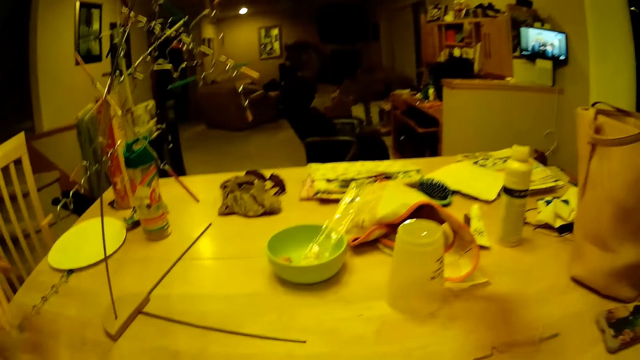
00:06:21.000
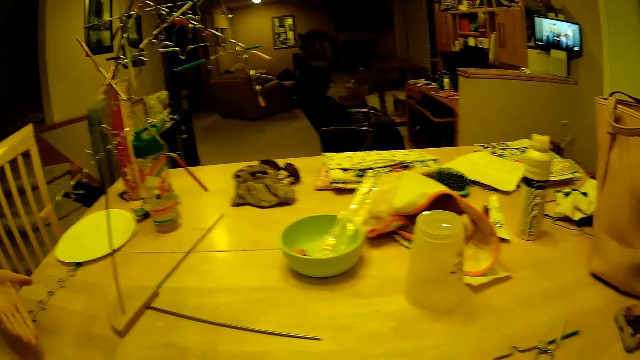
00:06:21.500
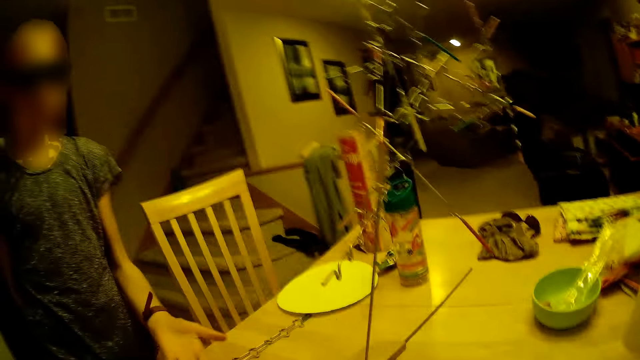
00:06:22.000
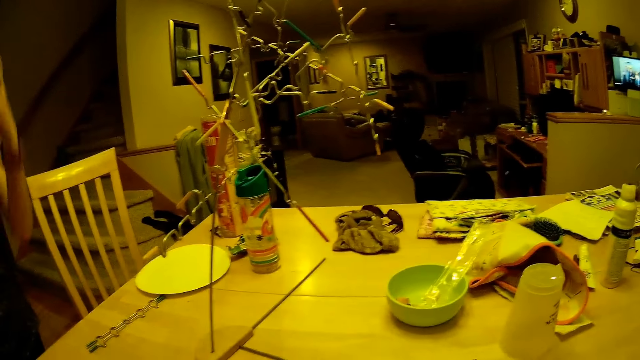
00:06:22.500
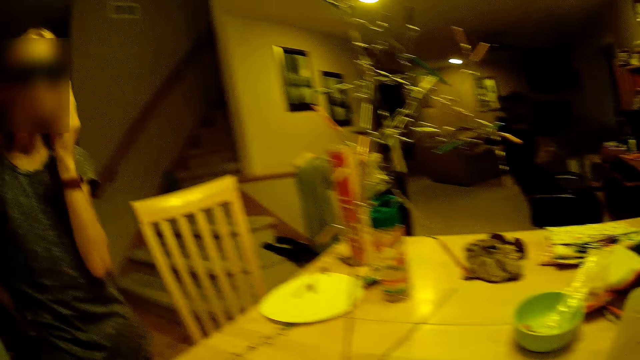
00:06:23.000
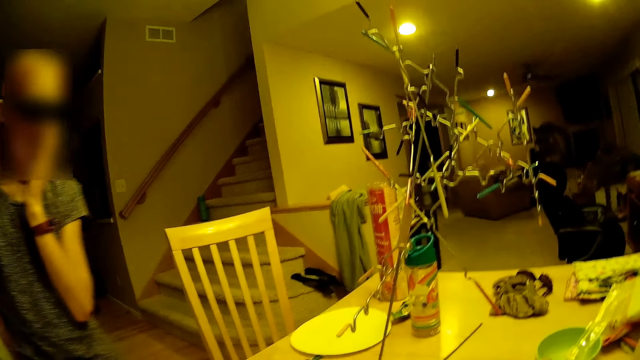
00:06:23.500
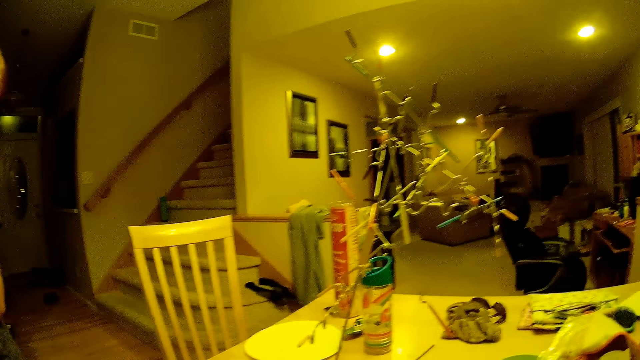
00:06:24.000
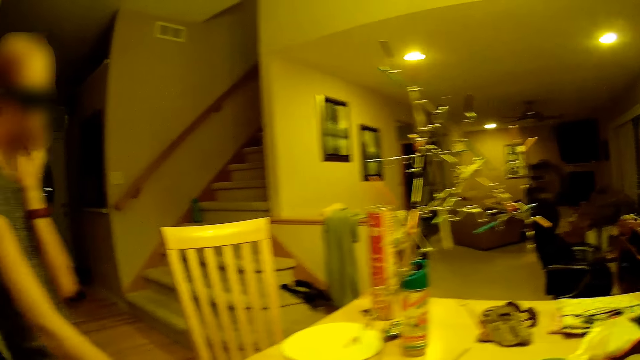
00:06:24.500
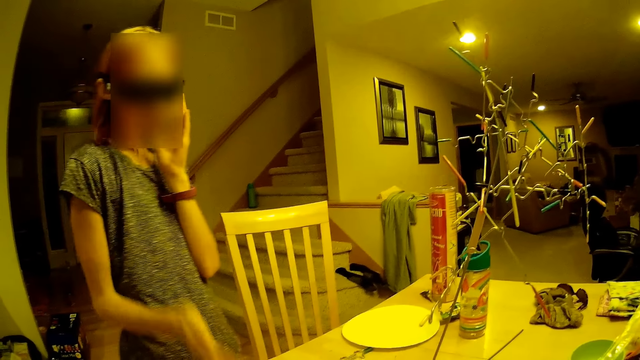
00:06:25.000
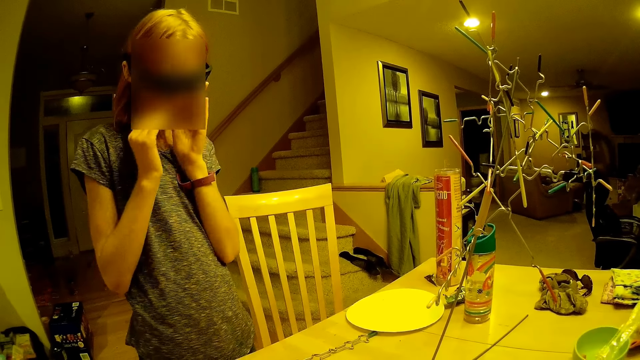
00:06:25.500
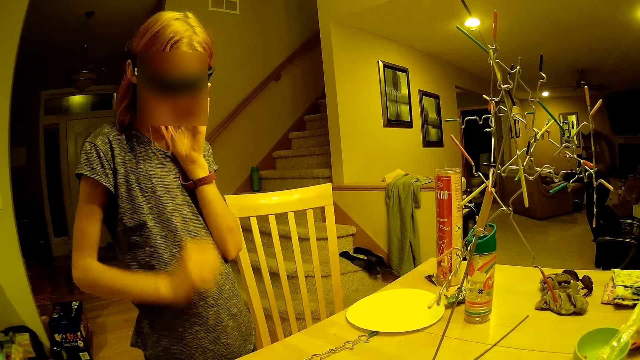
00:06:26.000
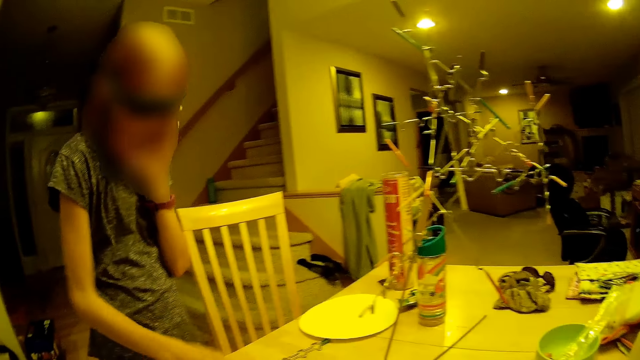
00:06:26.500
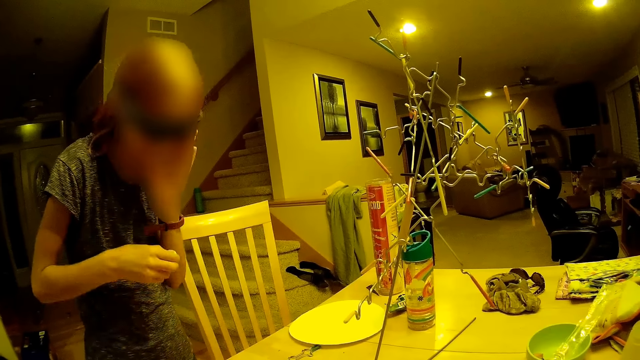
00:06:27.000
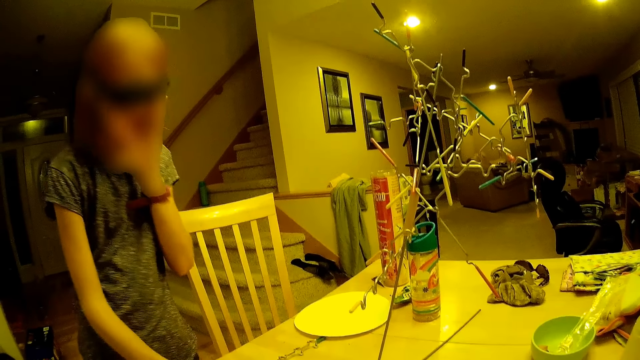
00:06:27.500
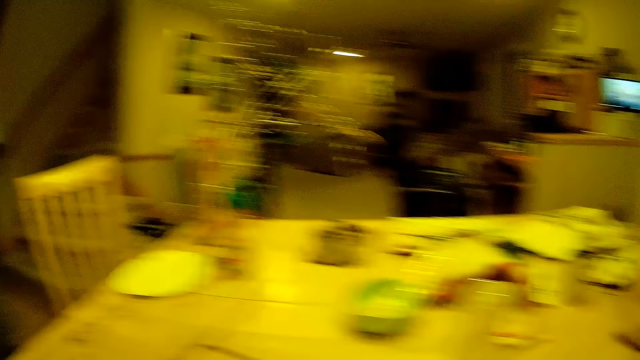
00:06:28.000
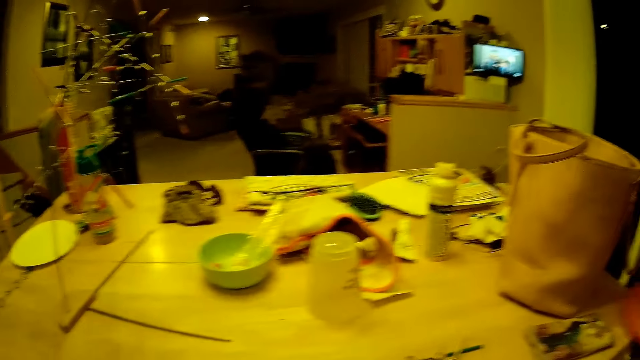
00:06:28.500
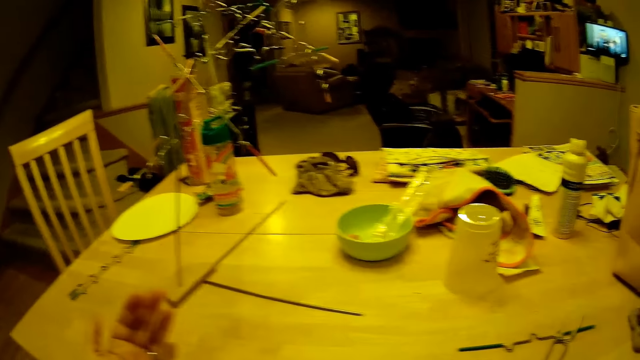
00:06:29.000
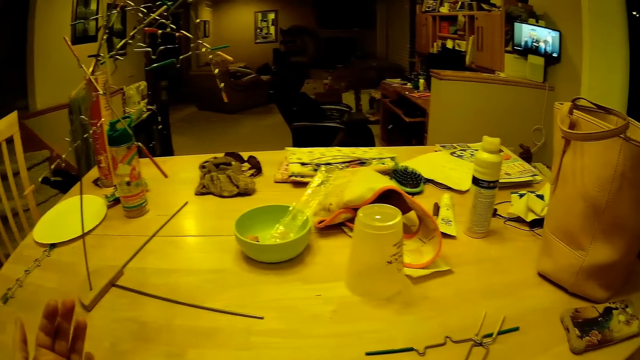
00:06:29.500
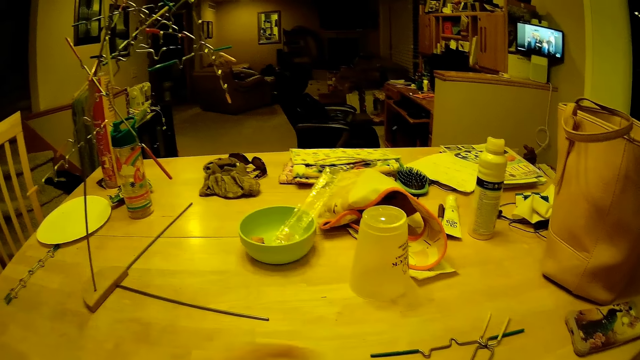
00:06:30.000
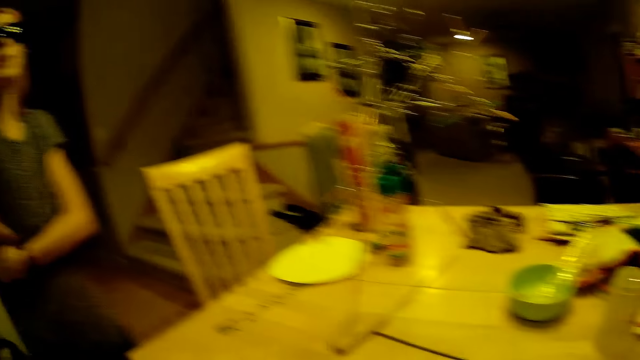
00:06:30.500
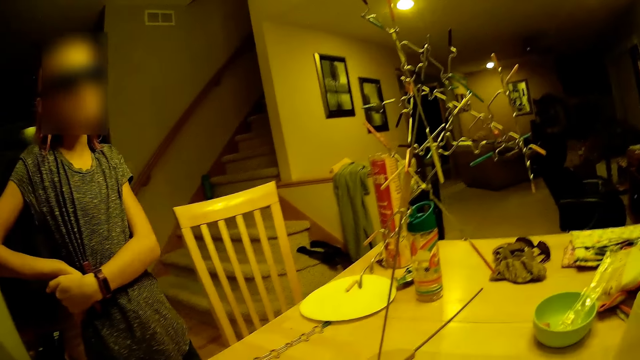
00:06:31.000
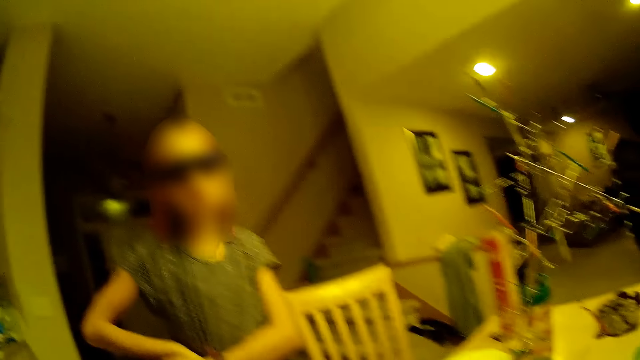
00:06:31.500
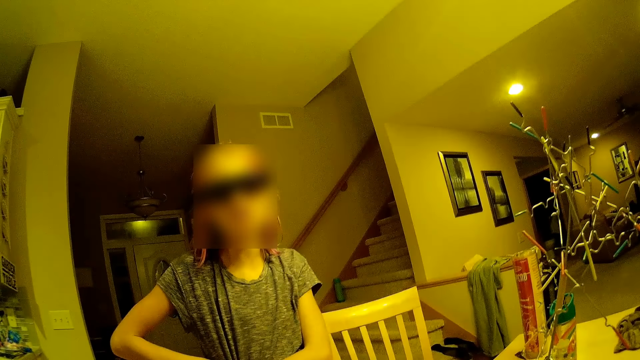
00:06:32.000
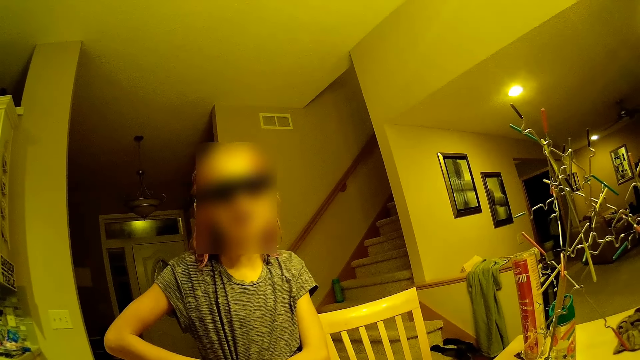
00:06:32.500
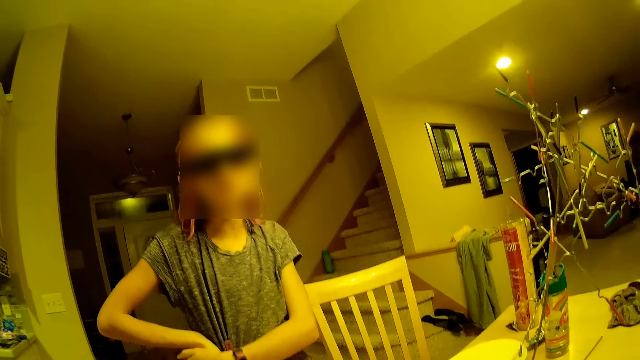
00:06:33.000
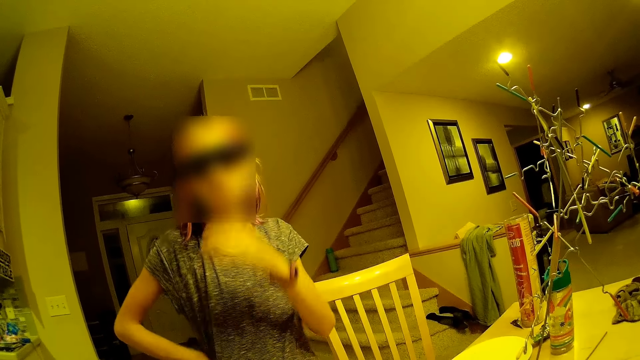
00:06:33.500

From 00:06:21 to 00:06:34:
The camera wearer rolls a dice on the table. They talk to a lady. The lady touches her face with her hand. The camera wearer looks at the lady. They roll the dice on the table and stretch their hand in the room. They look at the lady. The lady stares in the room.

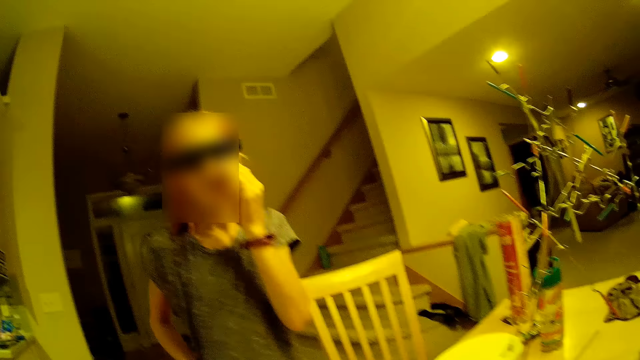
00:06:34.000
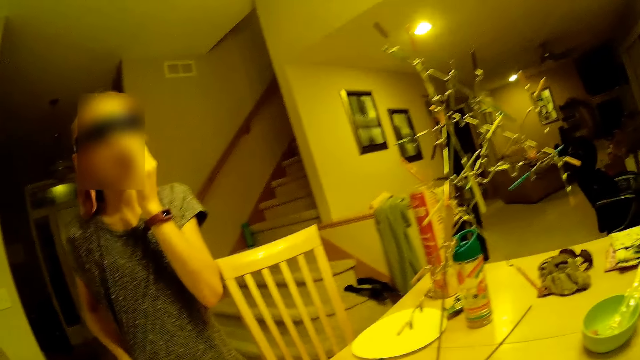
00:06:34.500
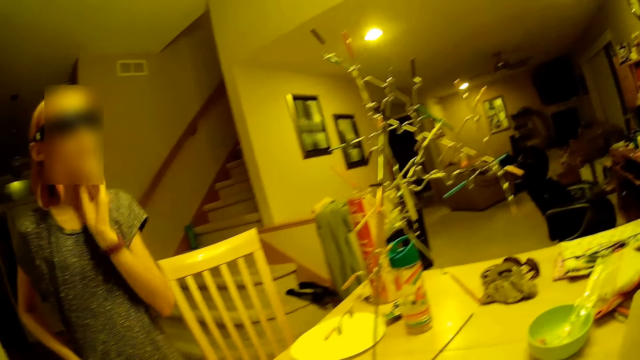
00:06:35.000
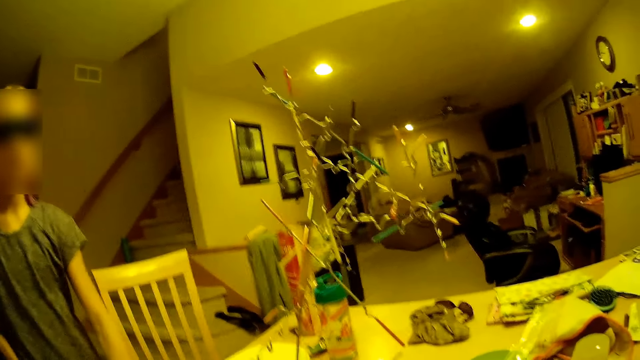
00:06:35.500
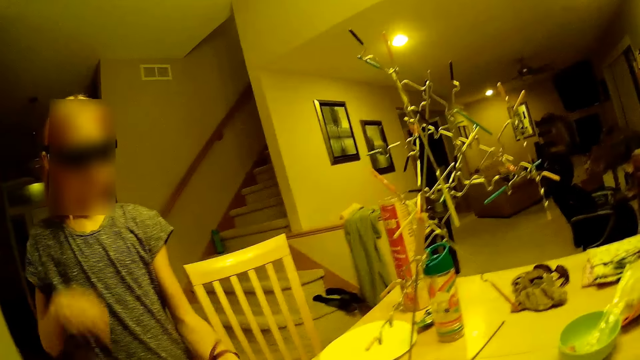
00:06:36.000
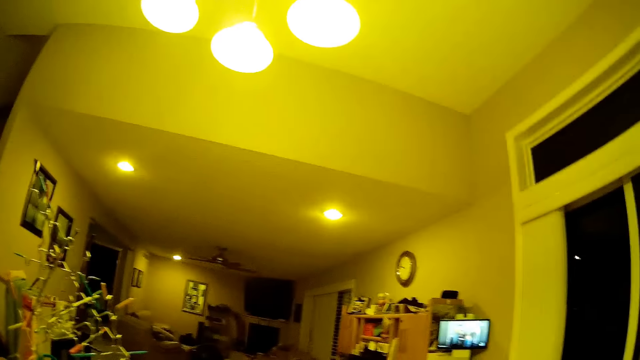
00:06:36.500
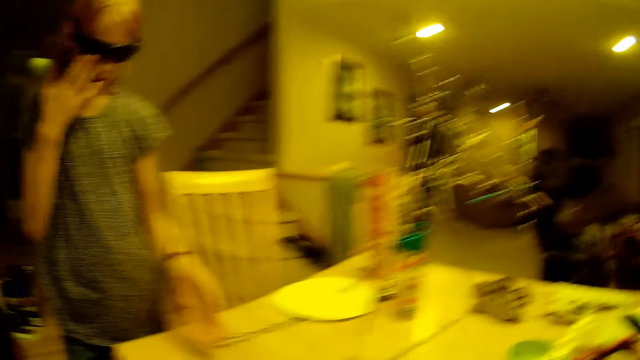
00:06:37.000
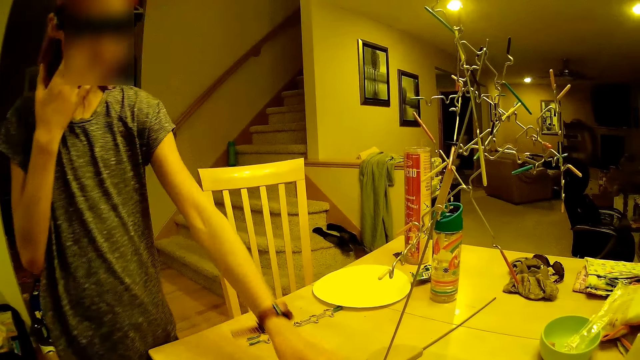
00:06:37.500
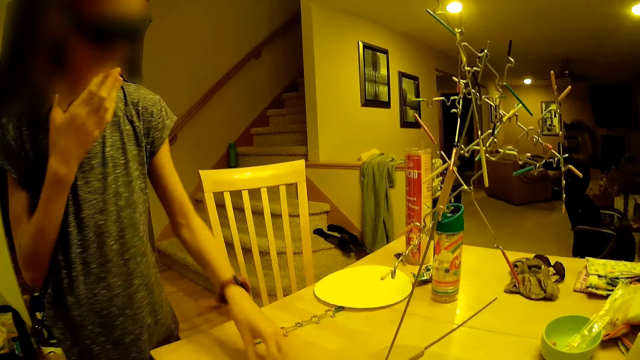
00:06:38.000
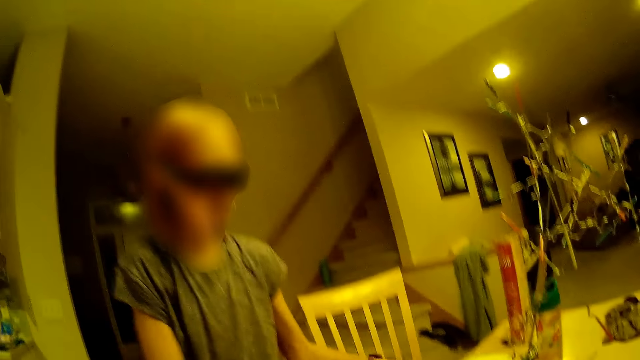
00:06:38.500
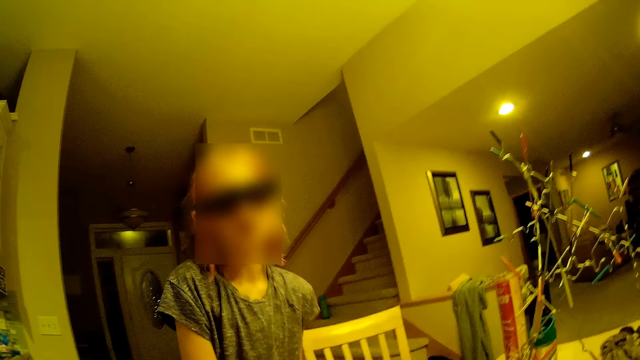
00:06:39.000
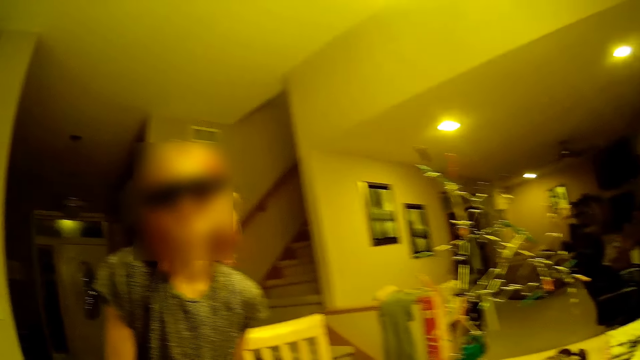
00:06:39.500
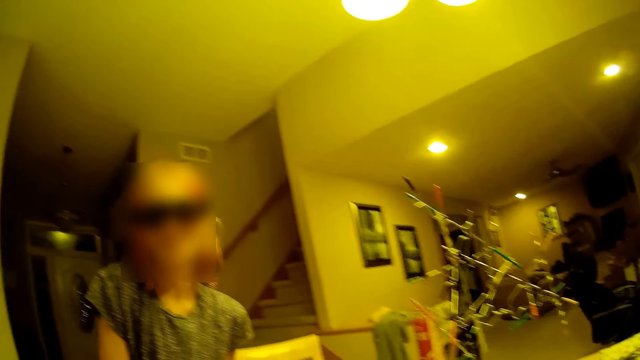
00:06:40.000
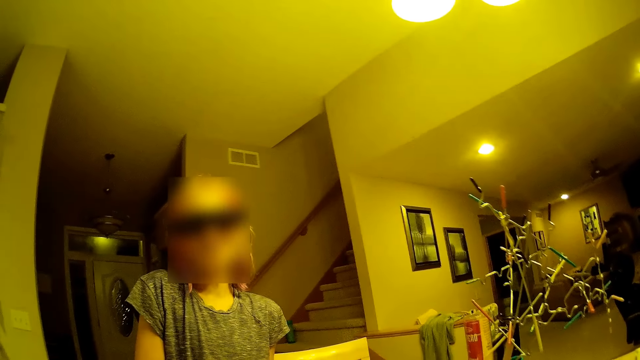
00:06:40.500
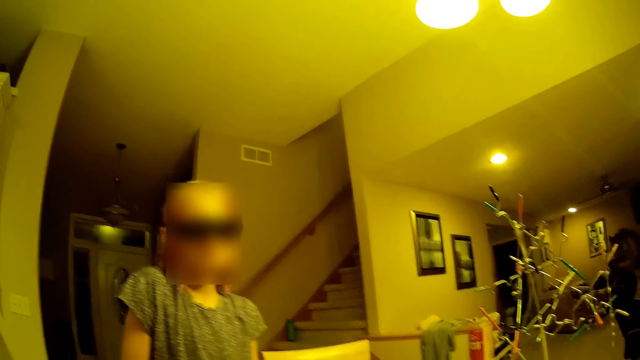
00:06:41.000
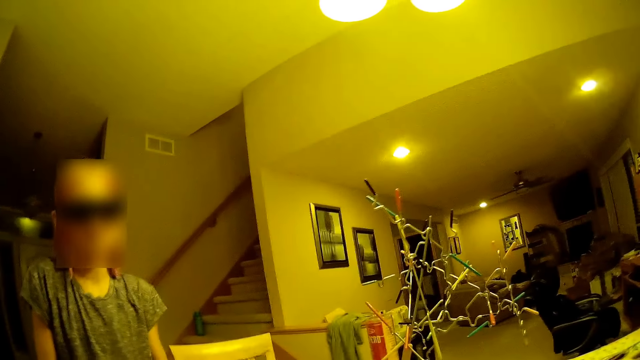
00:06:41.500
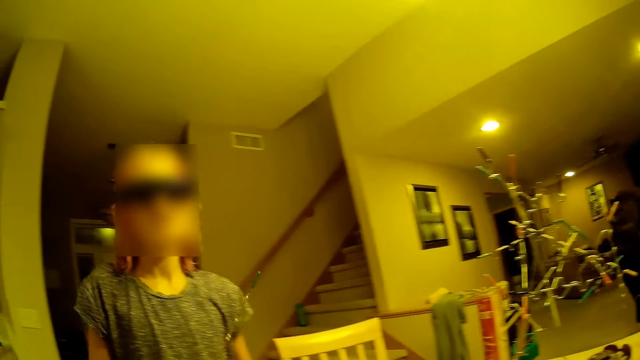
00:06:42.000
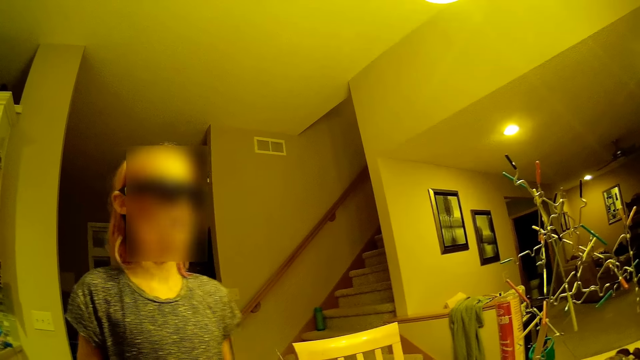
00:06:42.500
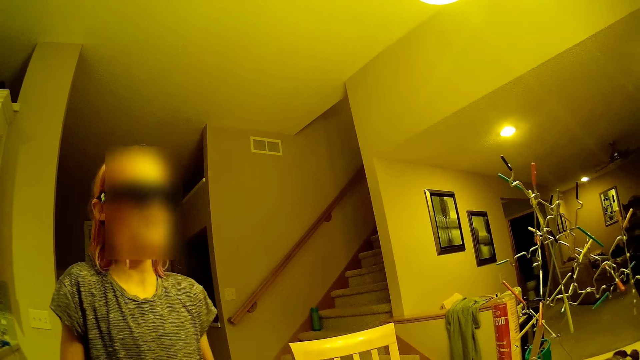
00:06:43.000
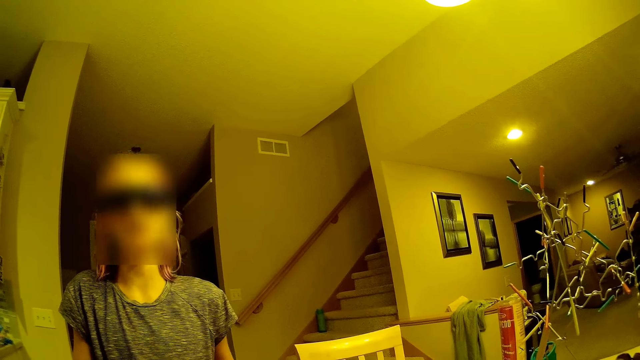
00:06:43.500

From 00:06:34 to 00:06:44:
A lady touches her face with her hand. The camera wearer talks to the lady. They look at the lady. The lady touches the table with her left hand. The lady stares in the room.
